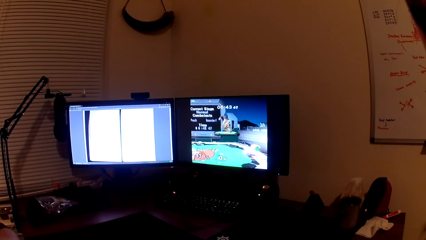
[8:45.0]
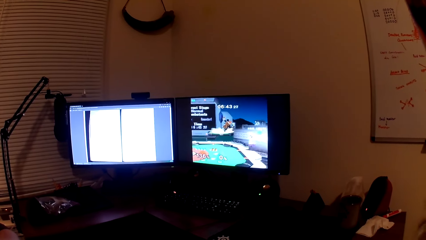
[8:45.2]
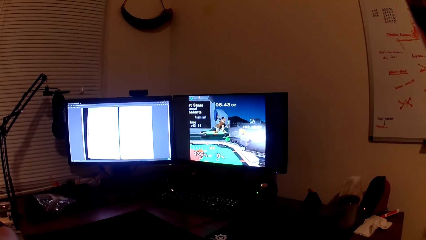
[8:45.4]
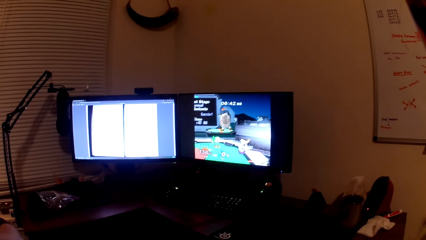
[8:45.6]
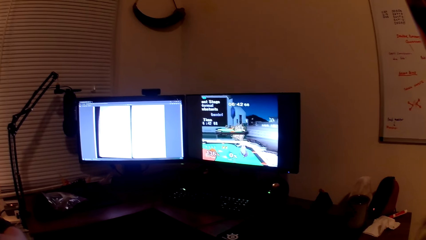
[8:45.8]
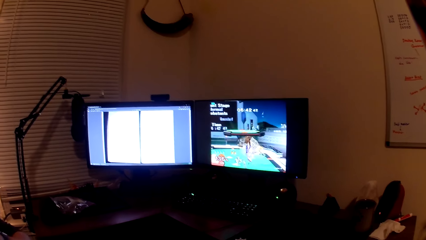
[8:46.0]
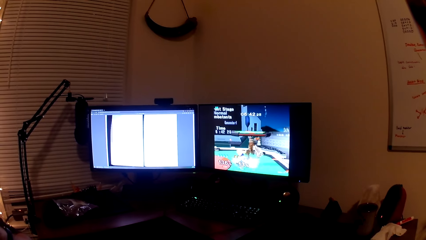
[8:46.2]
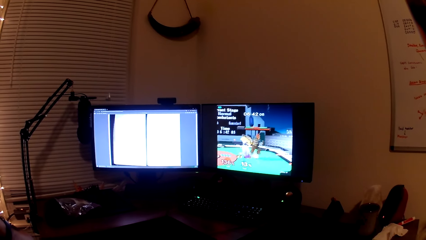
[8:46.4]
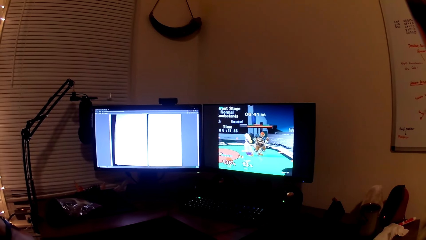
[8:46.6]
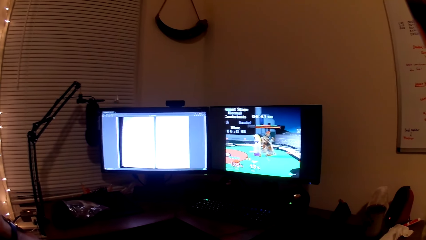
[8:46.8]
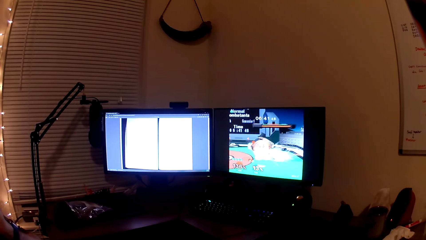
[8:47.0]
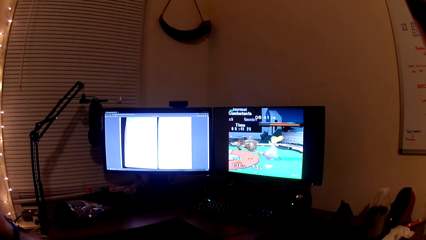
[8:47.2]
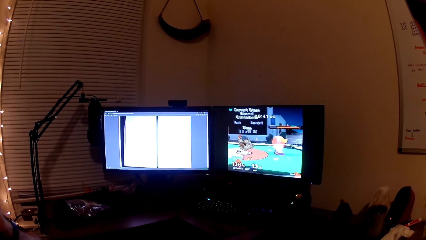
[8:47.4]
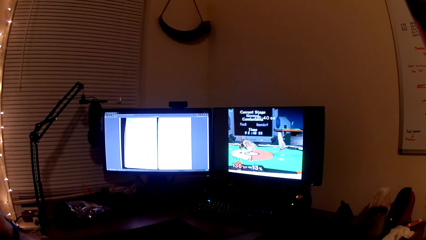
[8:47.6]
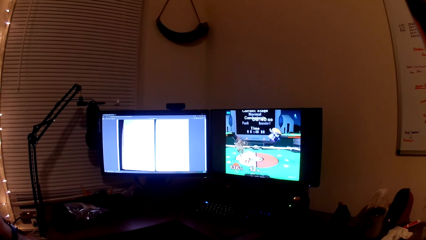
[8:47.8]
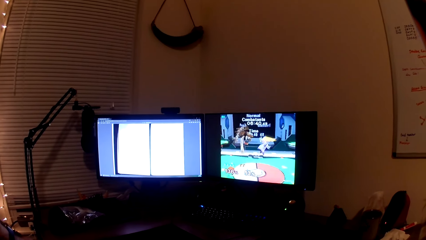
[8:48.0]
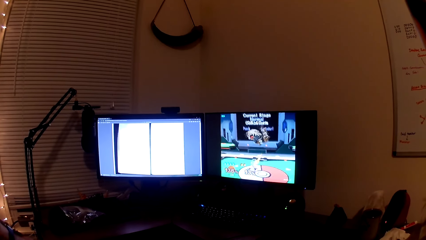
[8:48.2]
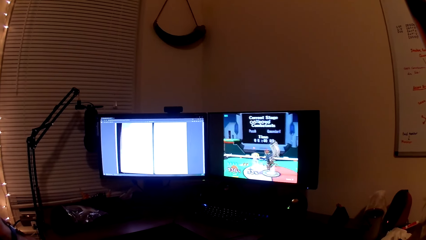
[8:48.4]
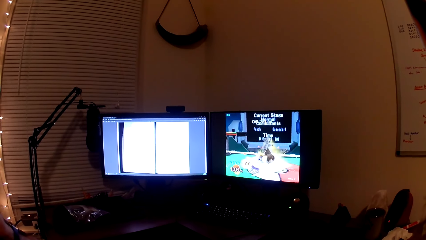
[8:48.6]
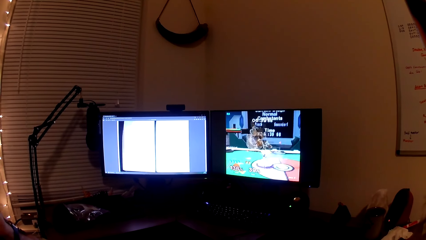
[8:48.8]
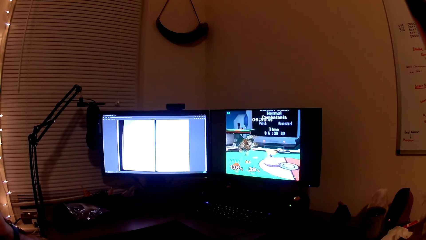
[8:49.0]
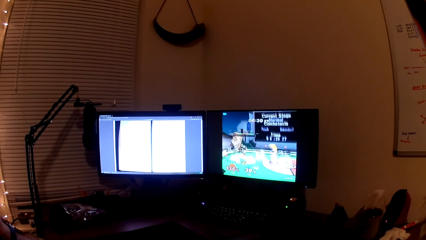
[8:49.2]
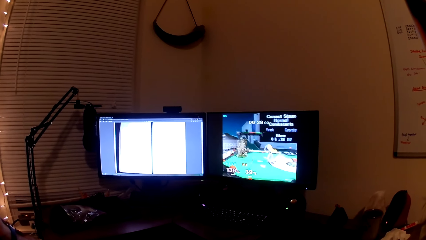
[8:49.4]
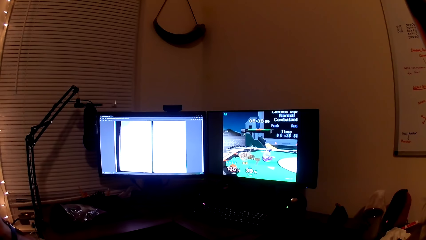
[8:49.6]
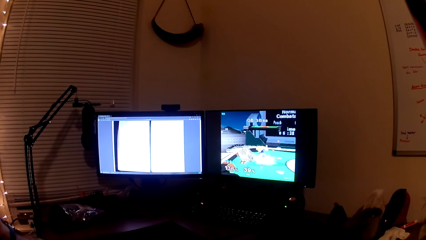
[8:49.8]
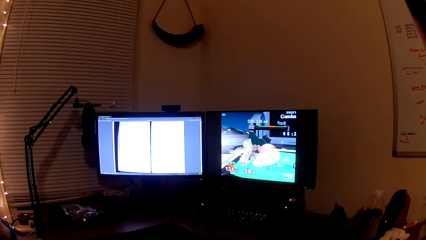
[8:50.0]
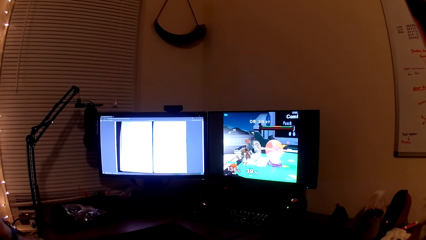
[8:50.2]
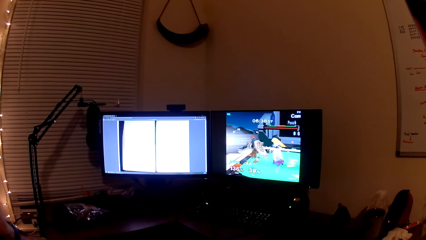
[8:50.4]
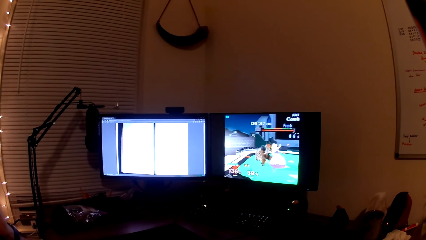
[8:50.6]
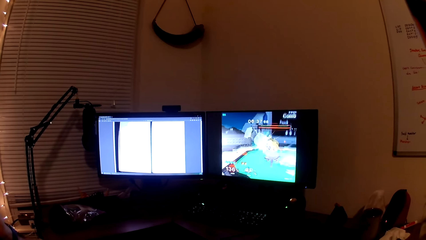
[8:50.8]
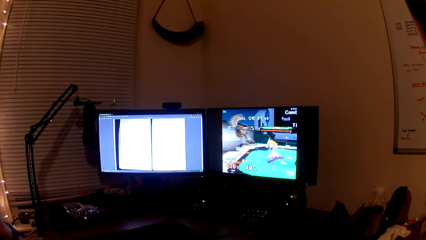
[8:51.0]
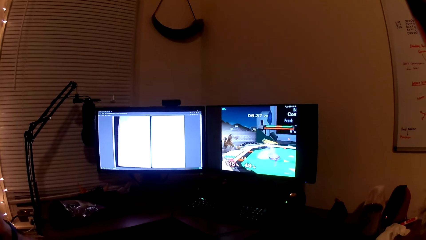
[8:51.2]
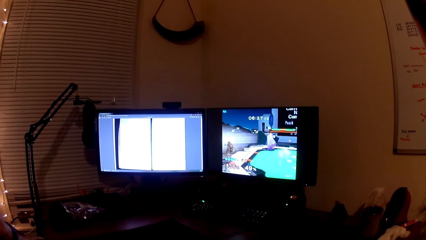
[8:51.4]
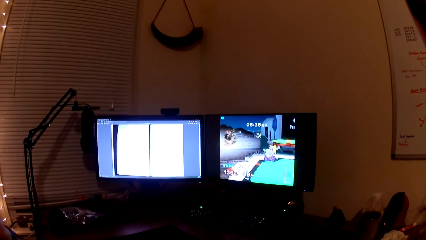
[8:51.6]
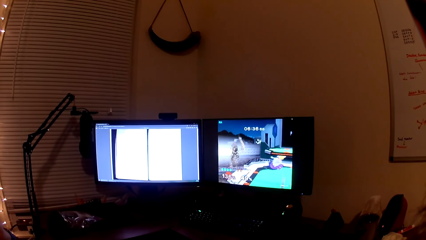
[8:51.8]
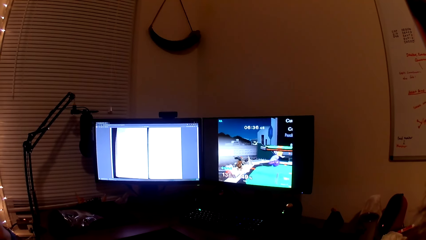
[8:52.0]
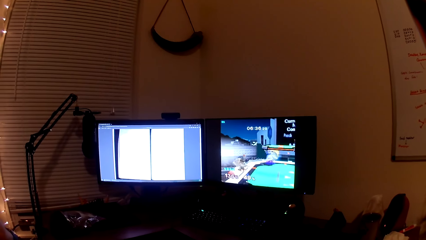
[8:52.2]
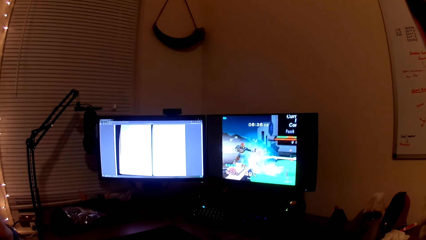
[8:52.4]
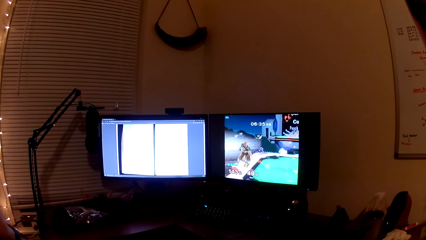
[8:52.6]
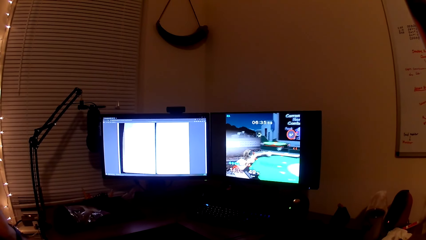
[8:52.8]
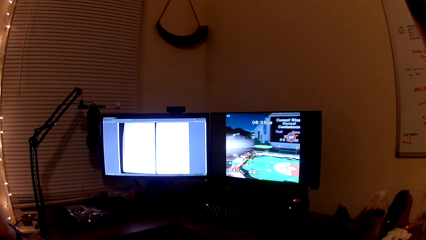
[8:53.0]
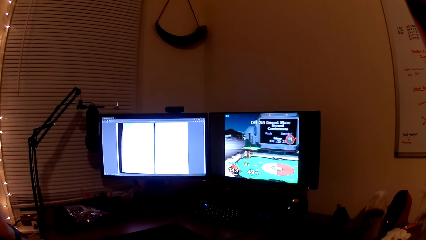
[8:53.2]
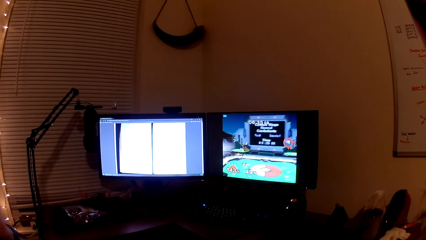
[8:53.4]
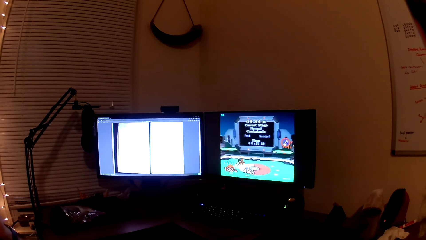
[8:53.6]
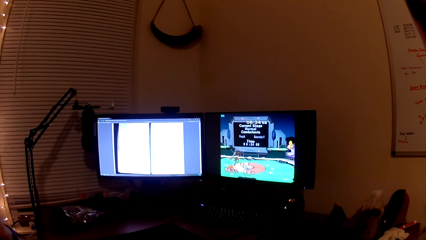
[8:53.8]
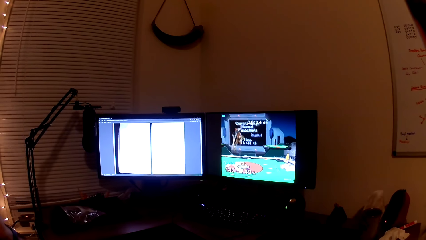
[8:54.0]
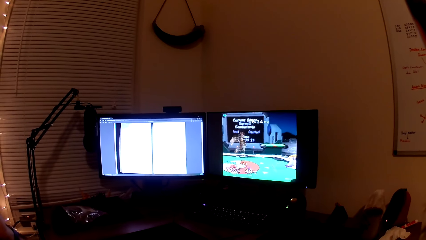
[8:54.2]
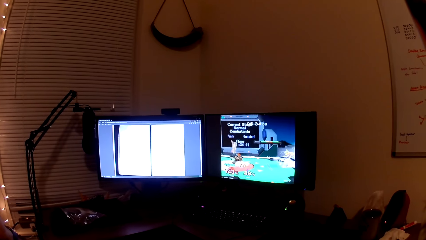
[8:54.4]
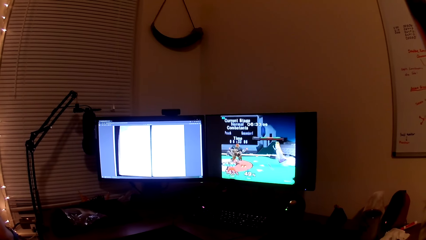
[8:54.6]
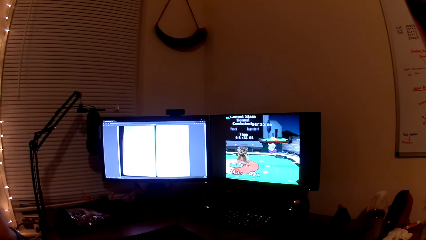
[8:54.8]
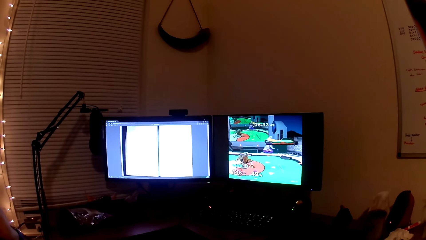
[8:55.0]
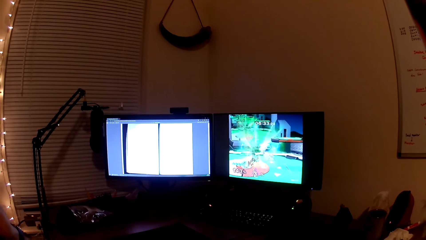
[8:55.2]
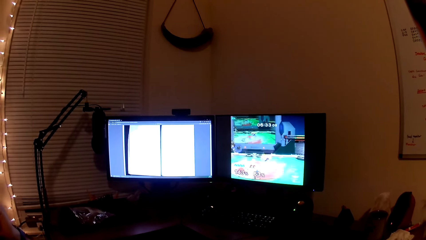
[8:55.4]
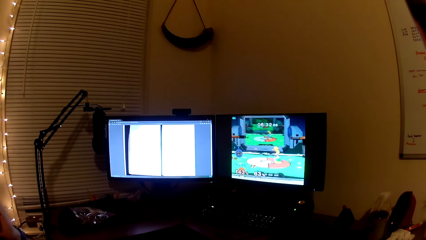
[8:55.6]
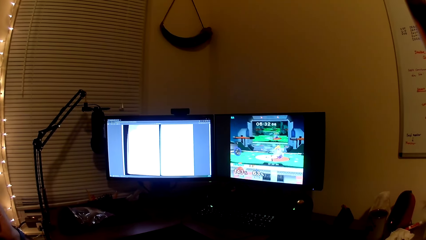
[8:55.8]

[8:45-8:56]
The camera wearer converses with a man. The man converses with the camera wearer. The camera wearer plays the video game. The man converses with the camera wearer. The camera wearer plays the video game again.

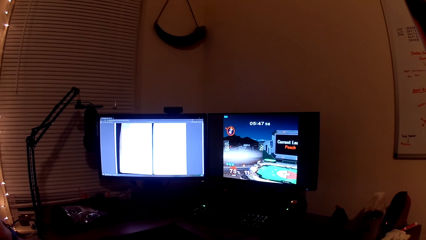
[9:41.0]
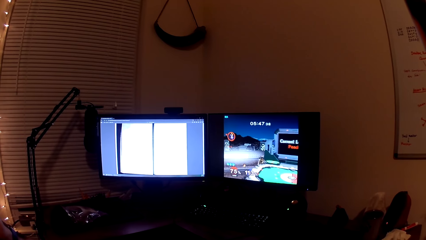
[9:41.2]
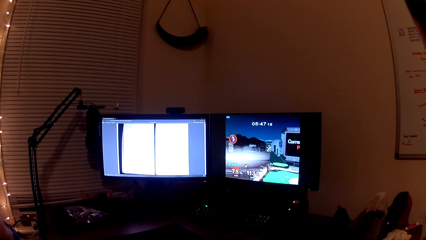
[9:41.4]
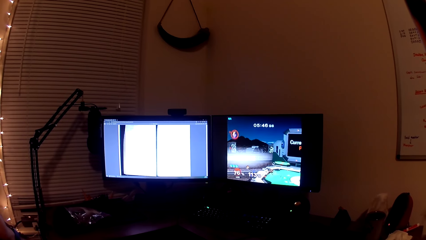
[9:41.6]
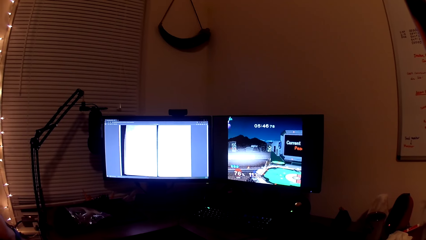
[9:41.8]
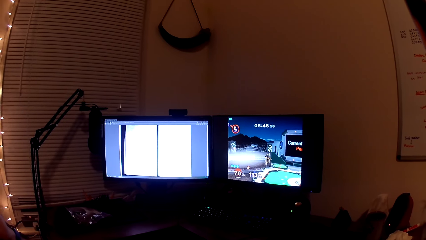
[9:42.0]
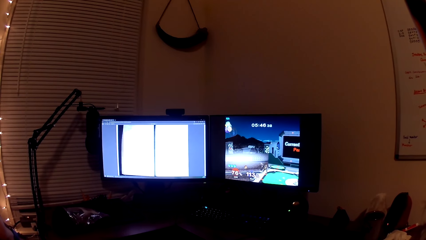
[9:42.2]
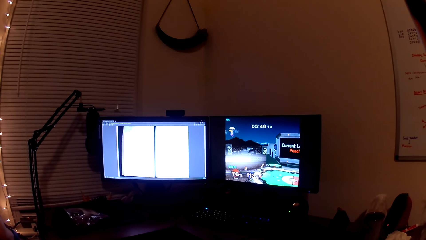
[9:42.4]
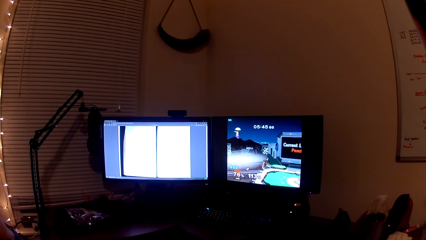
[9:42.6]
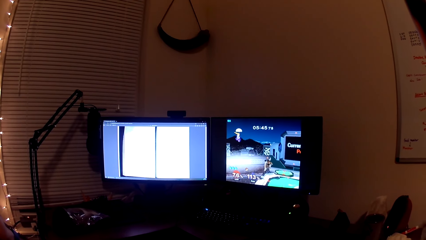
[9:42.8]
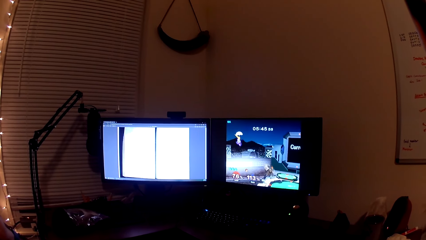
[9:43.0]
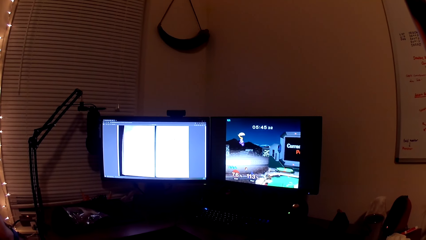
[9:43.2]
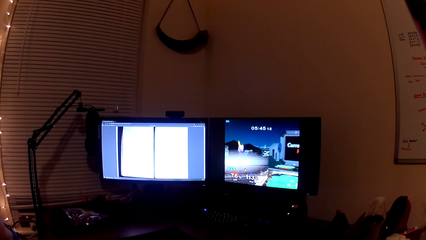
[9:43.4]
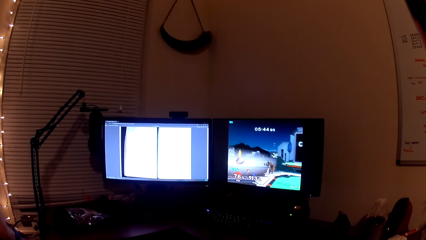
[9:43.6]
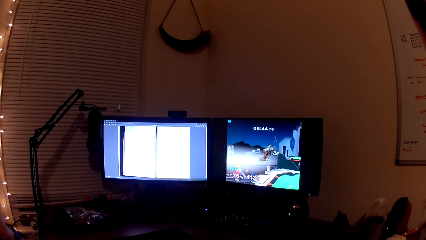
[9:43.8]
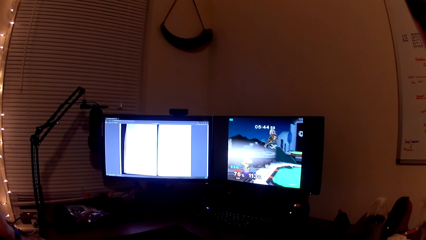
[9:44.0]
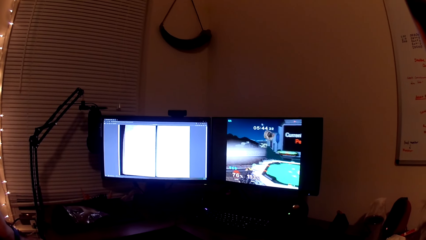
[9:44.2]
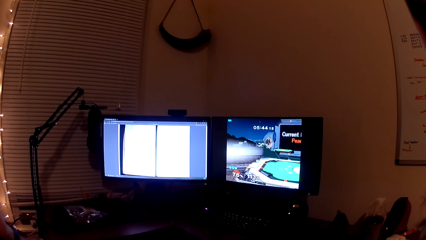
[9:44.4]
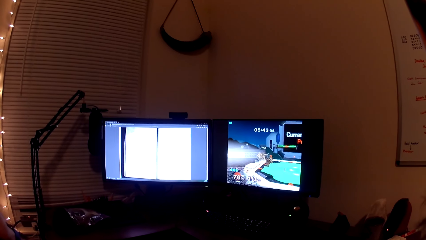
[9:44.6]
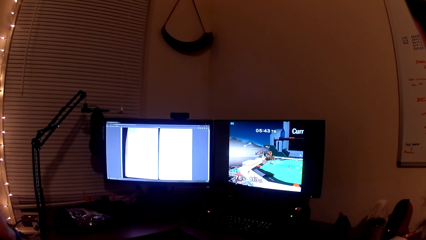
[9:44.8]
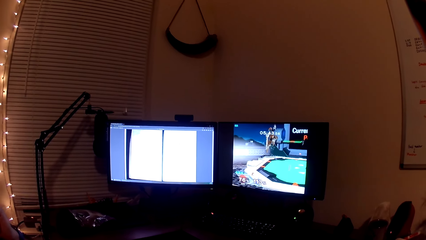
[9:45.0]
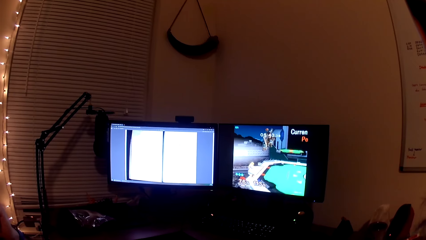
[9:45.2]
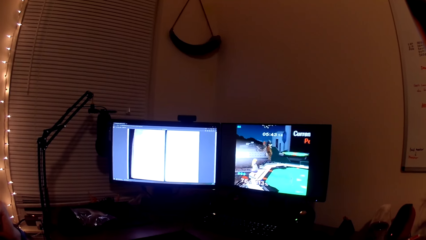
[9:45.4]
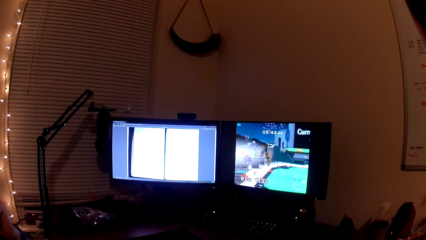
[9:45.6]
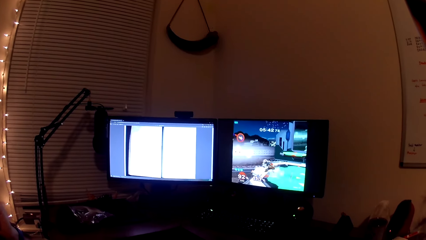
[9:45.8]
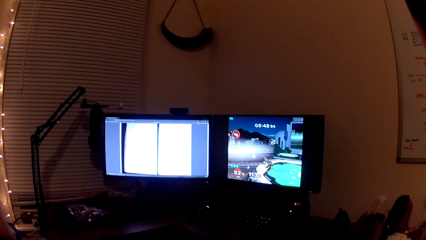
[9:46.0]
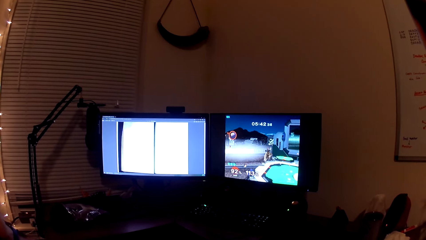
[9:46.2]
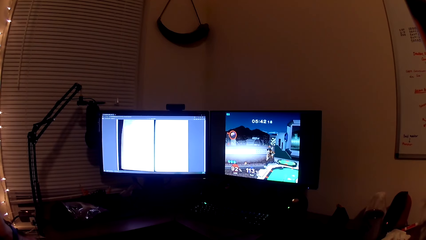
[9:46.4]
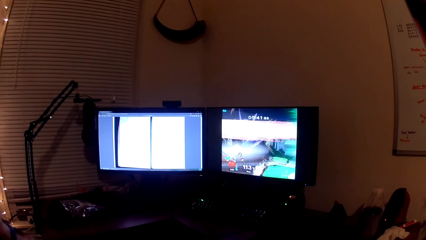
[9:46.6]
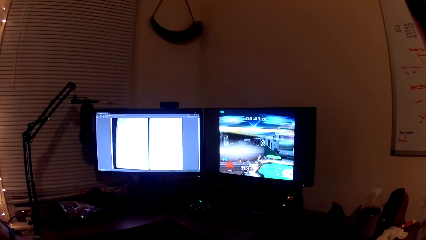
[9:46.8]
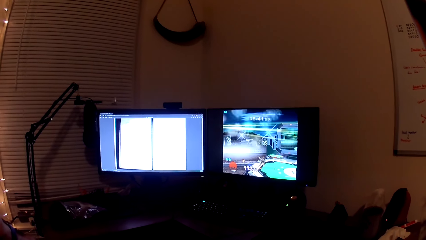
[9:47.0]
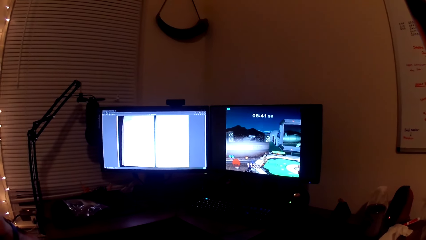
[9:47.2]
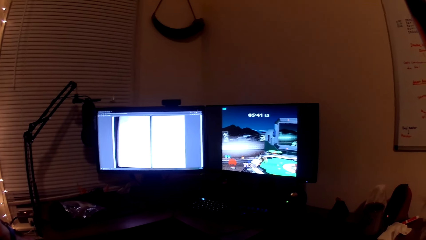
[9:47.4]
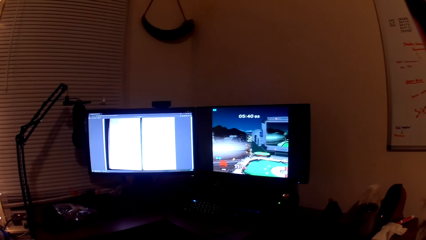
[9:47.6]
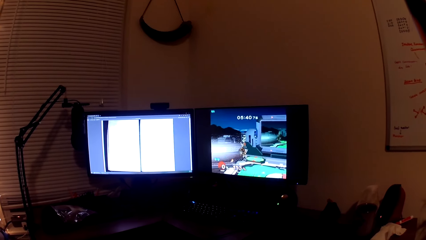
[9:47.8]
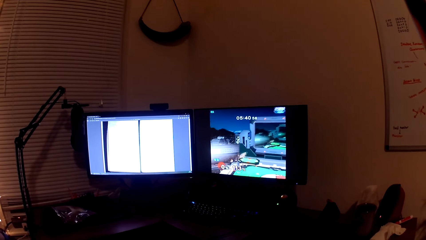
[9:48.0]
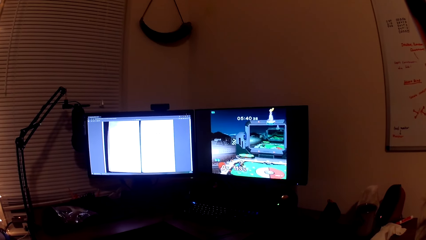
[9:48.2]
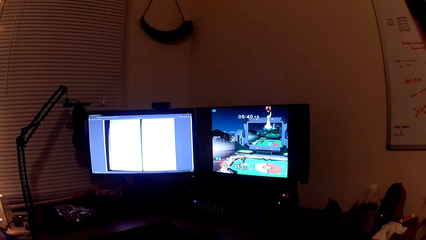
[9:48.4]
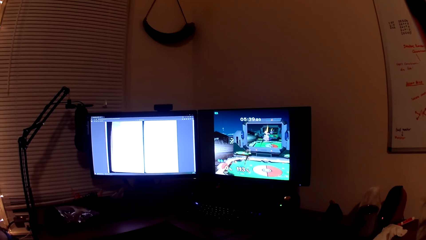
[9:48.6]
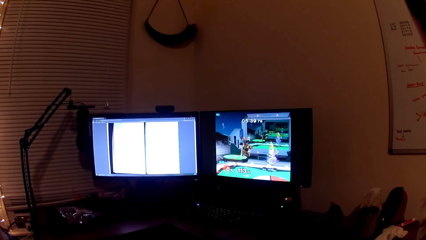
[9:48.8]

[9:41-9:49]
The camera wearer converses with a man. They play the computer game.
